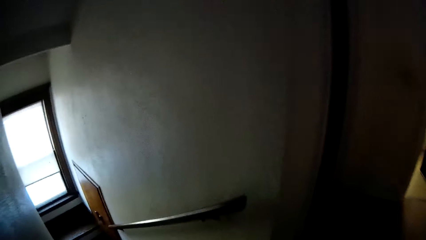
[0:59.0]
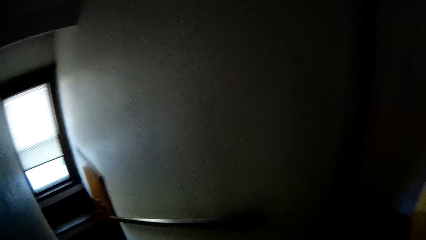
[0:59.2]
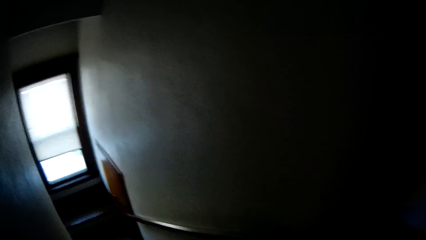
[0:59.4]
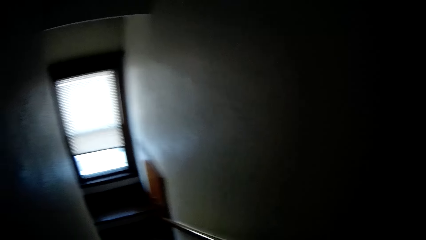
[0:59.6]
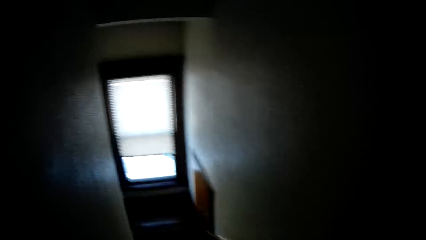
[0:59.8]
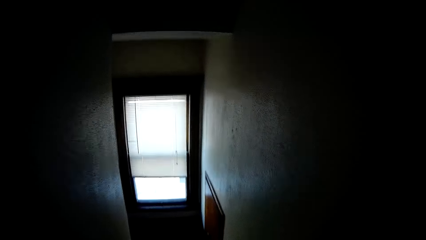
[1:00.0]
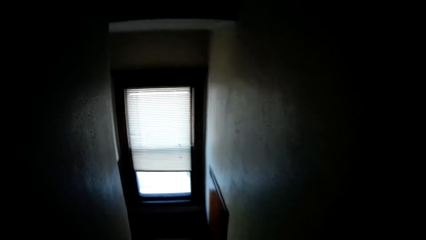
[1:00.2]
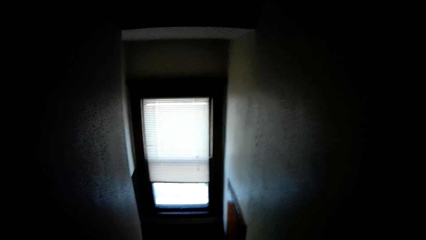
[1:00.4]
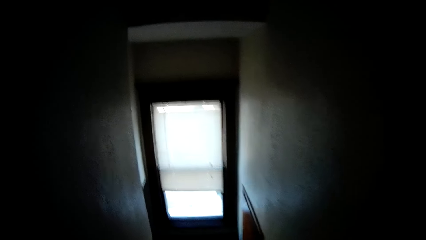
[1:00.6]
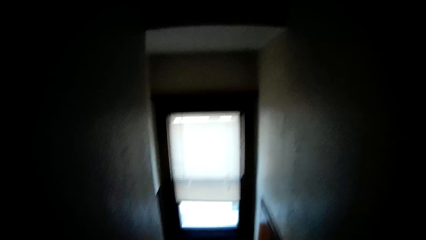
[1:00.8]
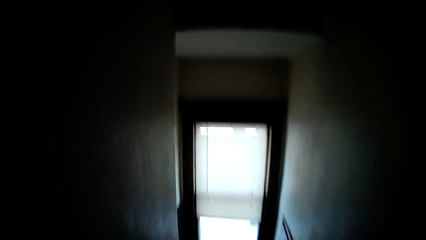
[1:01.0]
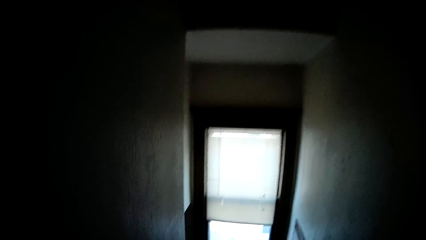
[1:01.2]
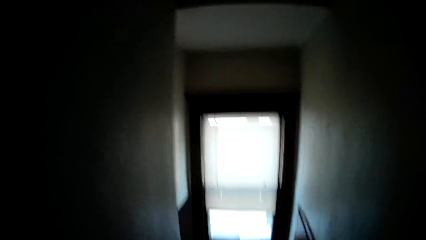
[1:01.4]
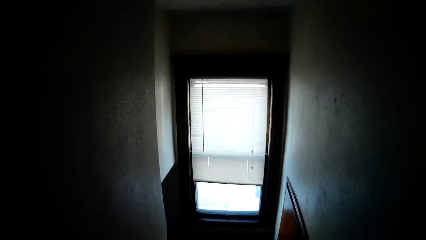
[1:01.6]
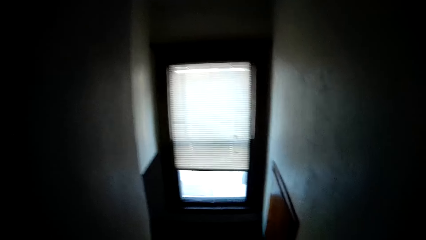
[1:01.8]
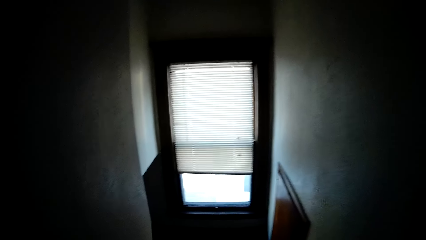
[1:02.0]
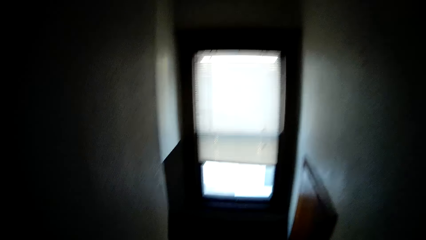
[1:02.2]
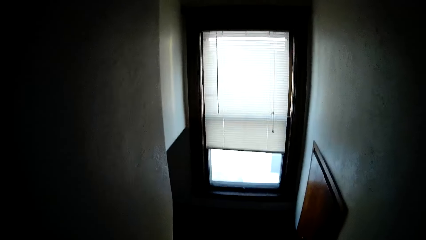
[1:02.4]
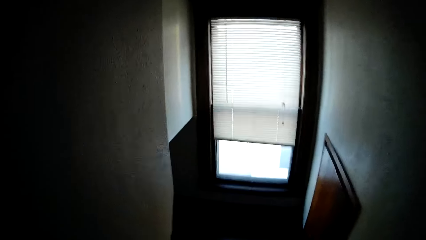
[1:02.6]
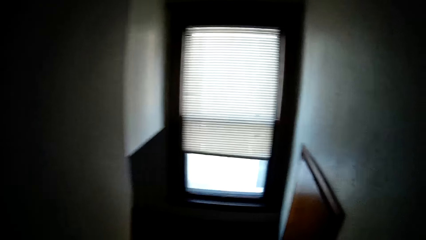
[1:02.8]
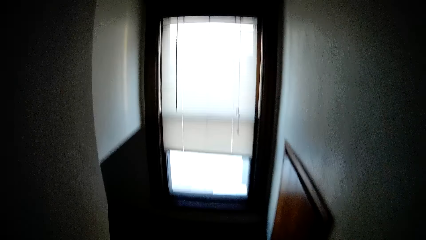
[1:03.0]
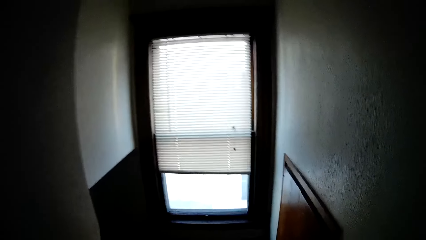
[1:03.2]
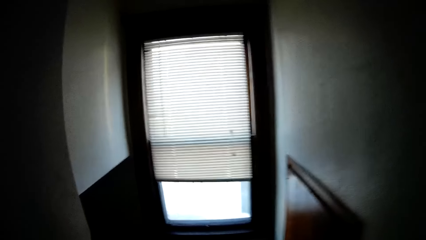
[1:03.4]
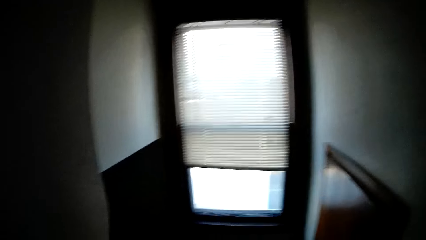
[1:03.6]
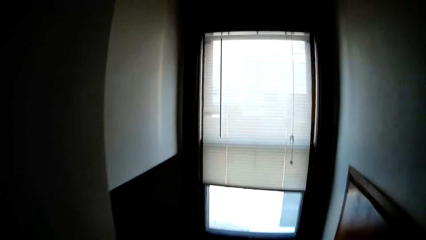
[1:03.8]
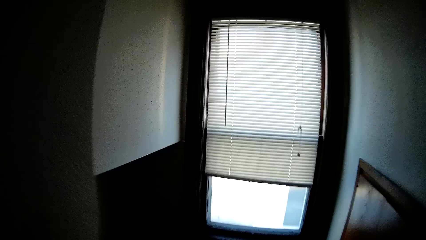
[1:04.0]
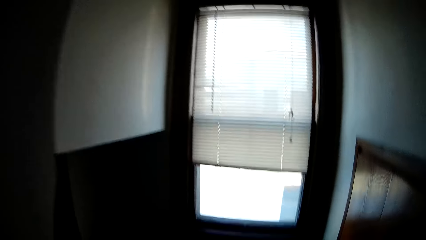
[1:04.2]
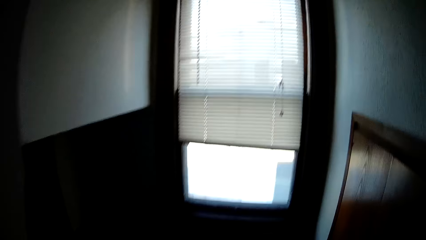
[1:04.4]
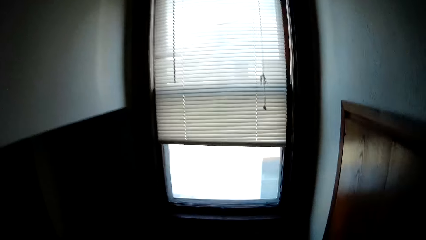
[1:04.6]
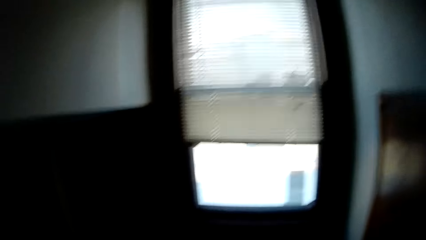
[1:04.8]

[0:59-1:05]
The camera wearer walks down a flight of stairs into a kitchen.

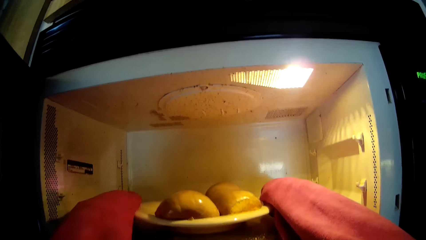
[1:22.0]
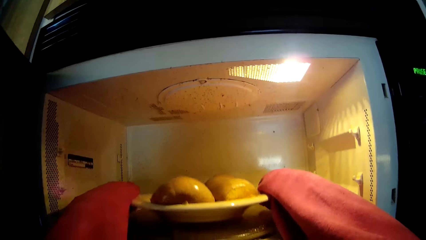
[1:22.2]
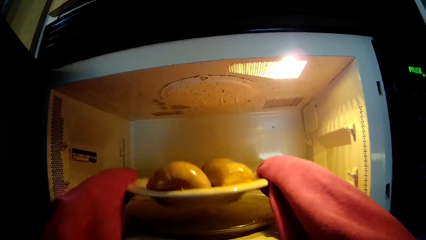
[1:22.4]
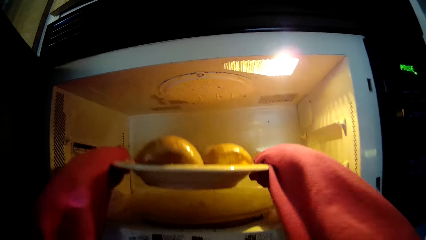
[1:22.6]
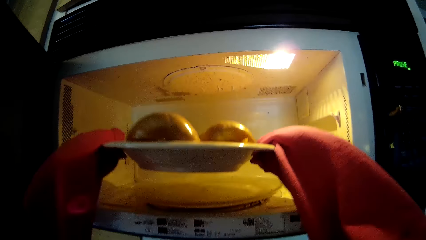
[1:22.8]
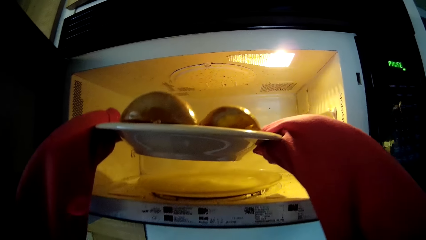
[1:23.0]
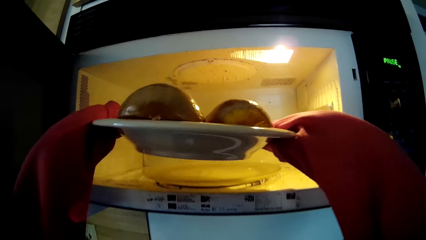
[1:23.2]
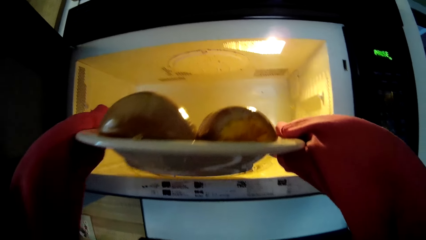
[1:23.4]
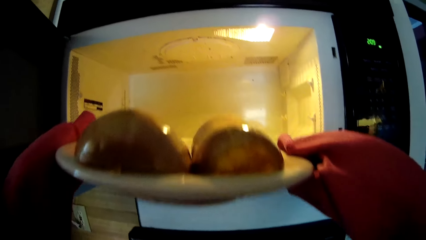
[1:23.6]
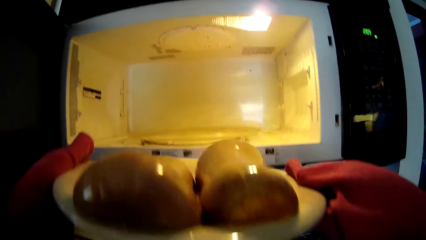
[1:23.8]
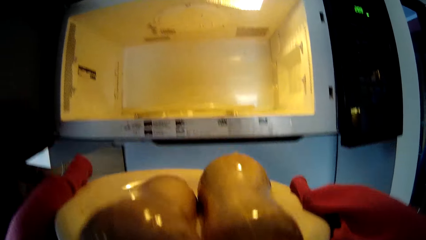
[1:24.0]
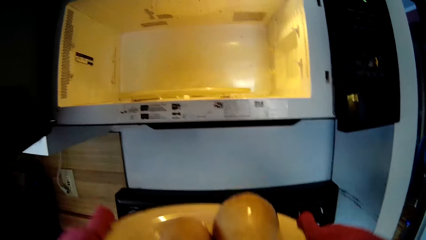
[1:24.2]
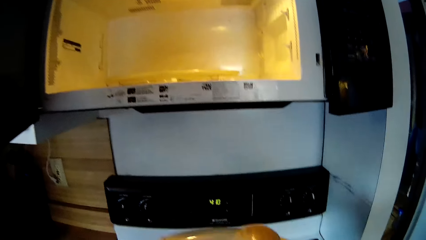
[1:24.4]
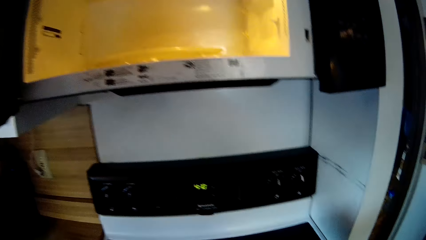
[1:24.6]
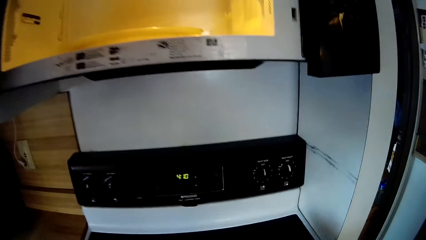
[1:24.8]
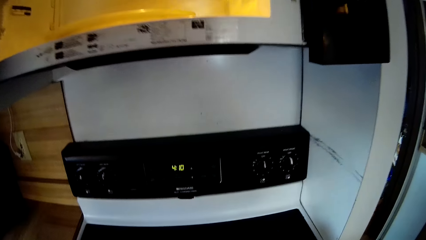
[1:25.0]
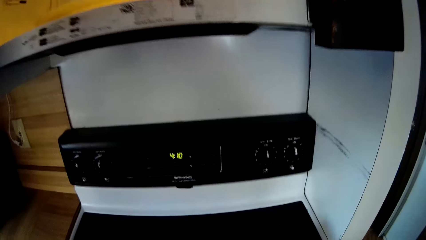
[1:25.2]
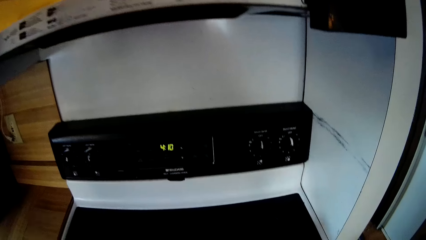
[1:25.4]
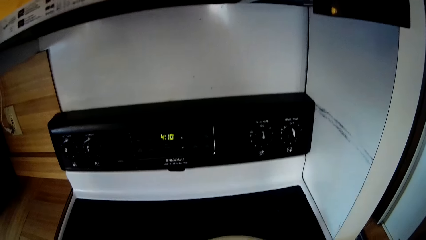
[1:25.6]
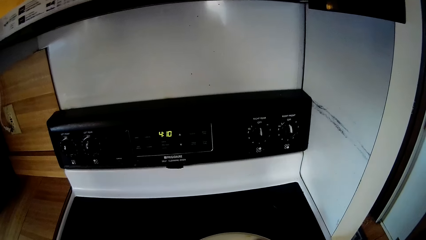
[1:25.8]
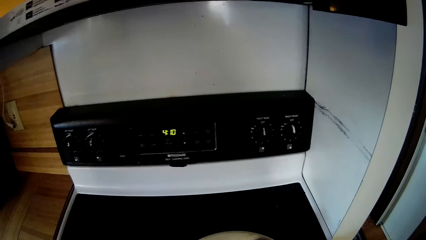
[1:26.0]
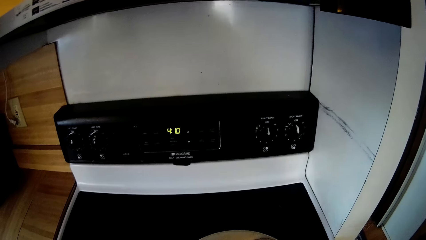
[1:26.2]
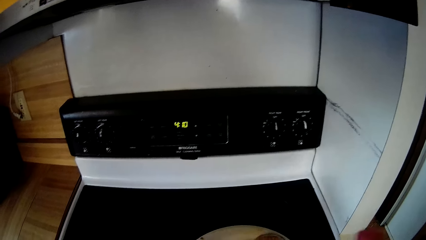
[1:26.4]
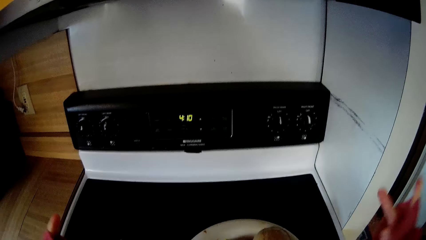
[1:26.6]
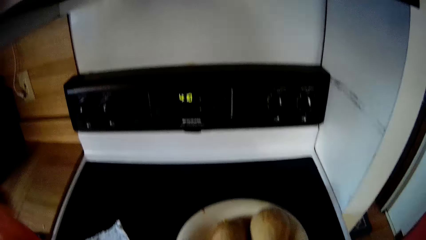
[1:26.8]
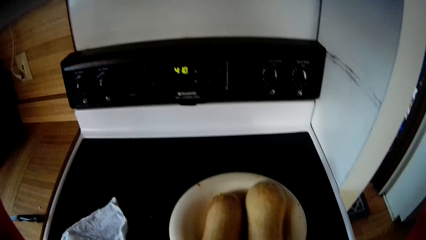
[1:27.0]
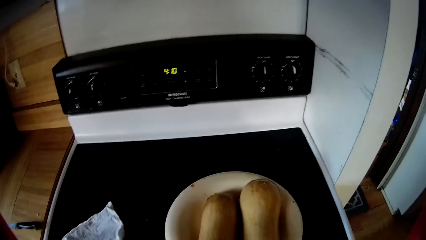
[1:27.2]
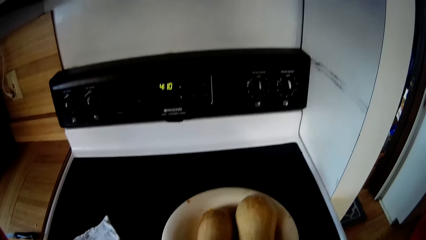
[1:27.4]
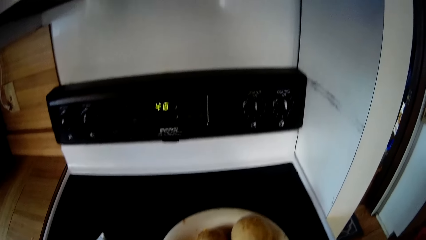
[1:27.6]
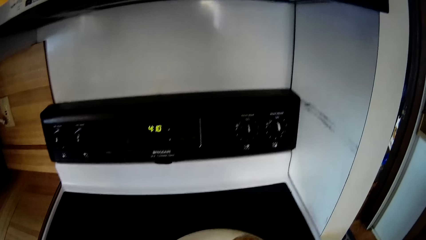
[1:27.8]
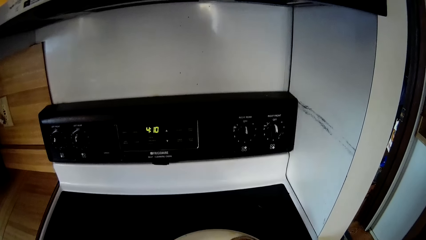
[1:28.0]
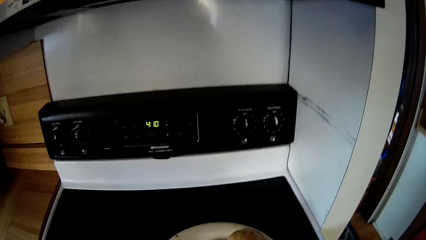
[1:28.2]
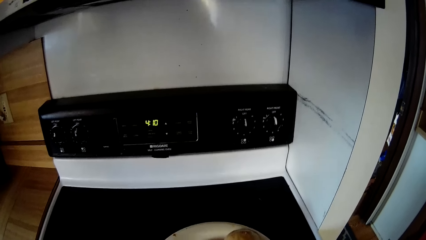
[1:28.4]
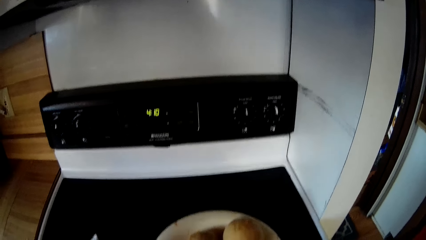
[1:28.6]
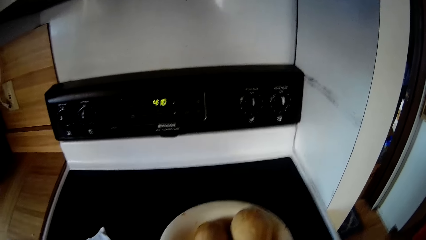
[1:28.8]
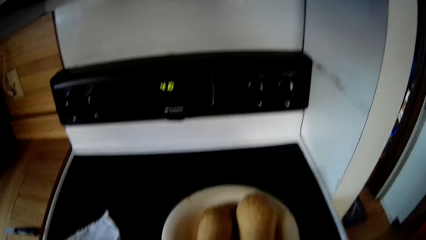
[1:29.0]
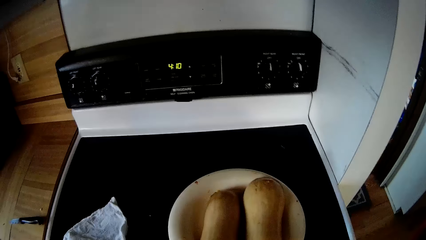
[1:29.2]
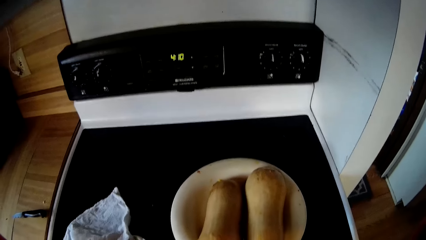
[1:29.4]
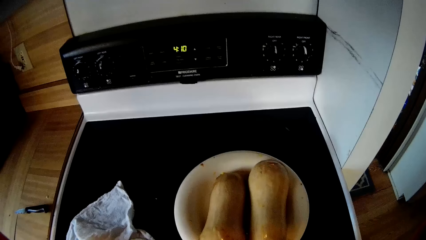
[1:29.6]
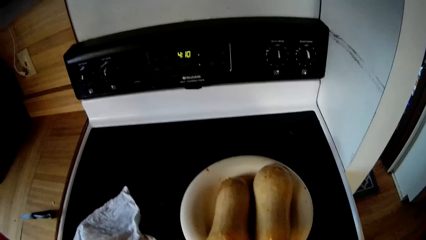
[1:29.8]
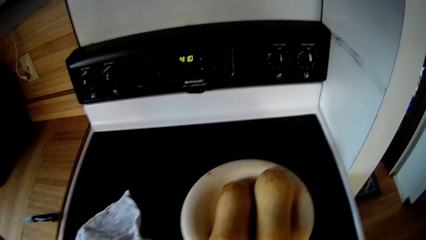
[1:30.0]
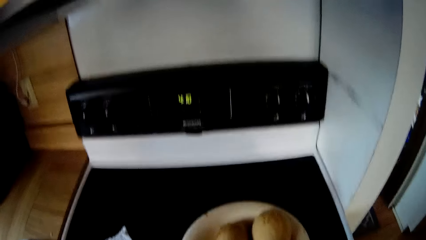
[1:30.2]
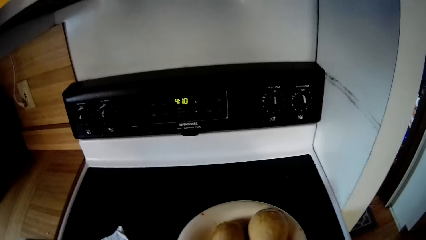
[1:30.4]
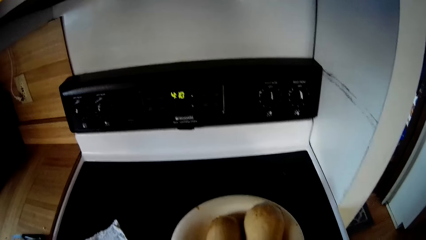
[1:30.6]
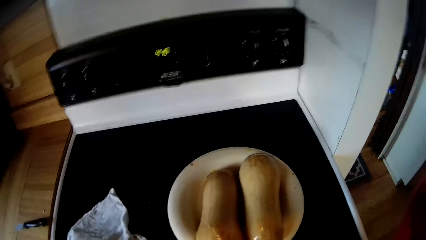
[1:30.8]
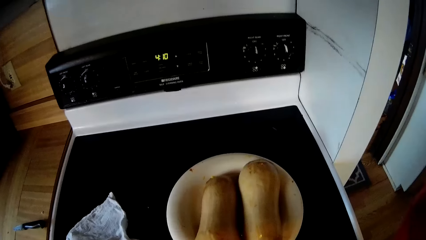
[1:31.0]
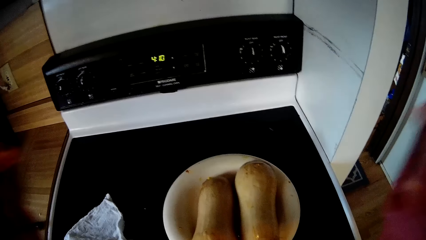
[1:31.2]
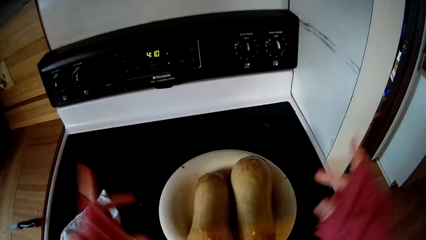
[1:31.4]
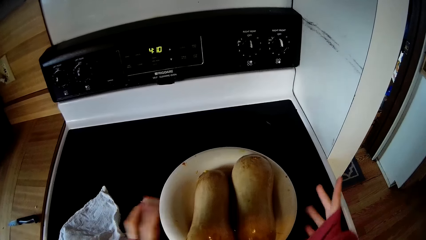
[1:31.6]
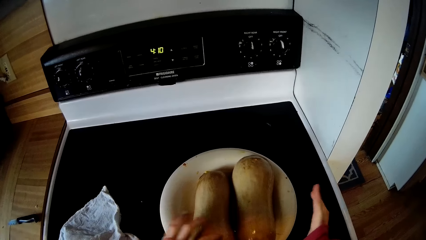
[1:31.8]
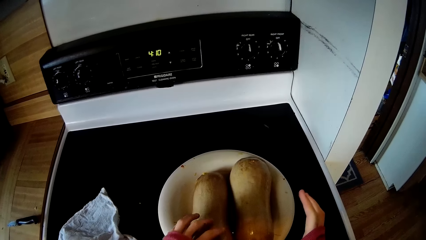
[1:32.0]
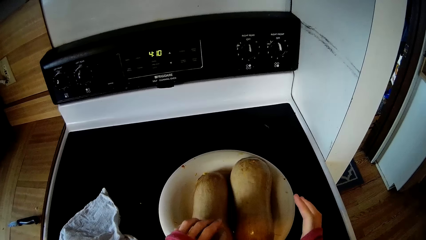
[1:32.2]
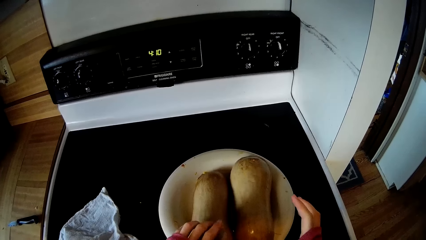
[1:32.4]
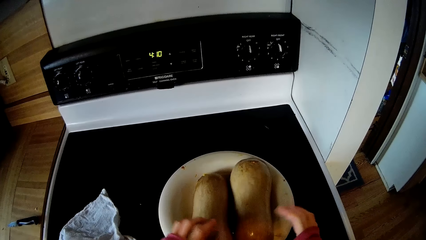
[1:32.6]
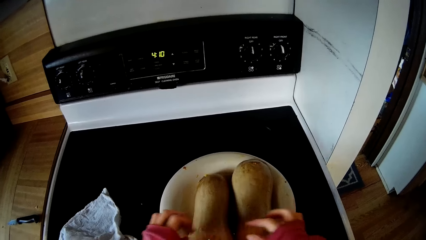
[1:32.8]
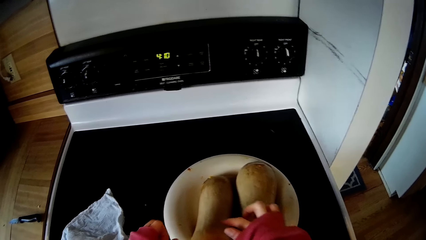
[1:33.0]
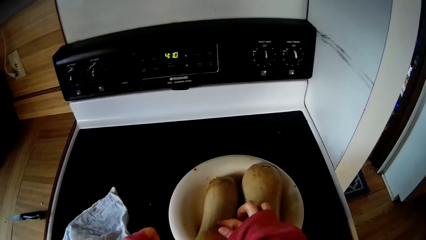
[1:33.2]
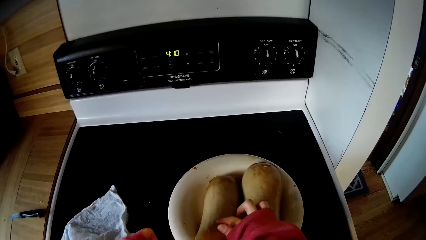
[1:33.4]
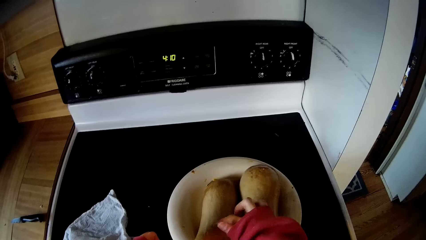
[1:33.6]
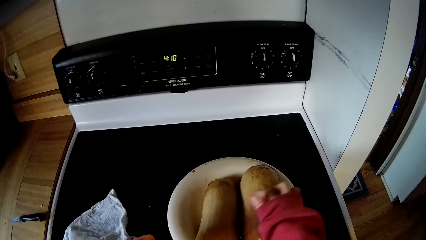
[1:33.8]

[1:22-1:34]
The camera wearer removes a plate of mushrooms from the microwave with both hands. He puts the food on the table. He raises his hands up. He lowers his hands. He touches the mushrooms in the plate with both hands.
